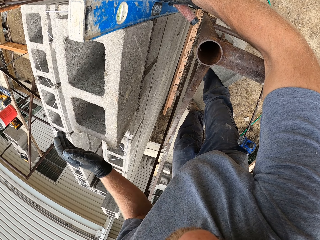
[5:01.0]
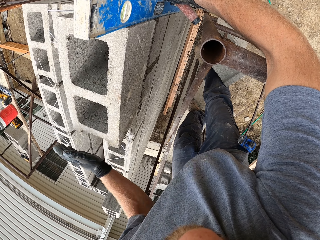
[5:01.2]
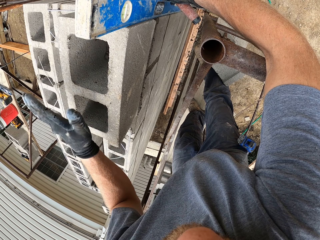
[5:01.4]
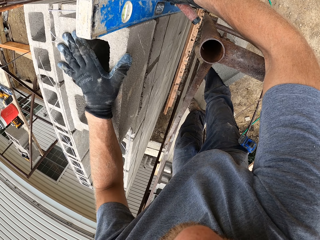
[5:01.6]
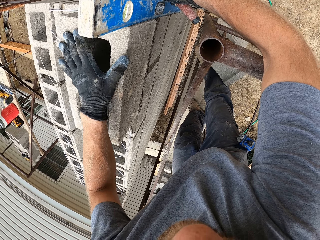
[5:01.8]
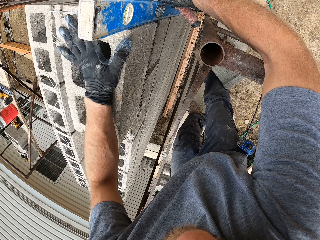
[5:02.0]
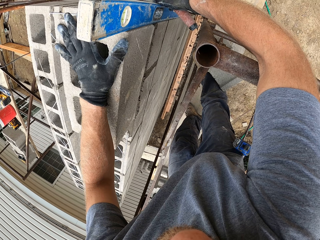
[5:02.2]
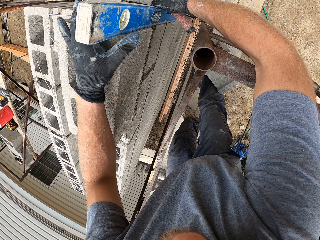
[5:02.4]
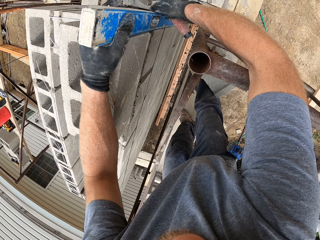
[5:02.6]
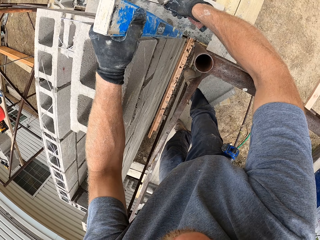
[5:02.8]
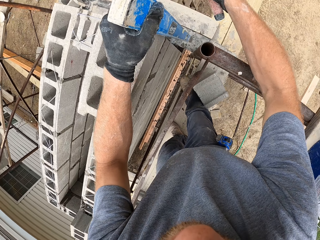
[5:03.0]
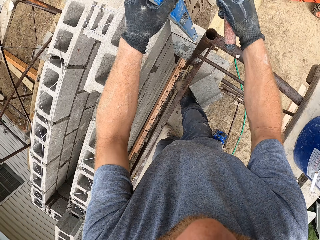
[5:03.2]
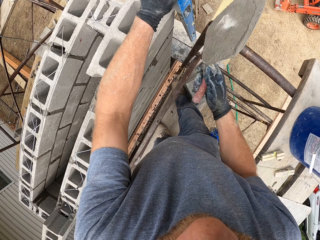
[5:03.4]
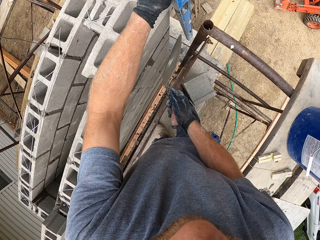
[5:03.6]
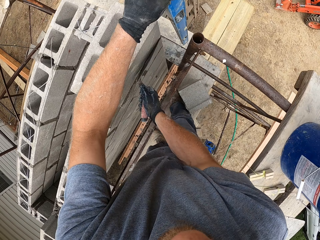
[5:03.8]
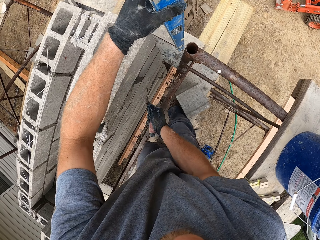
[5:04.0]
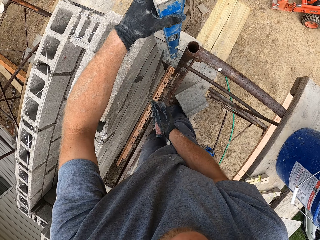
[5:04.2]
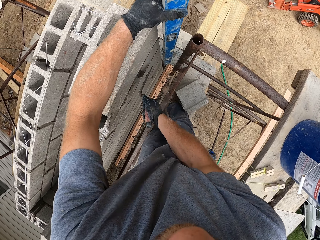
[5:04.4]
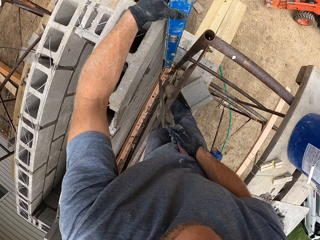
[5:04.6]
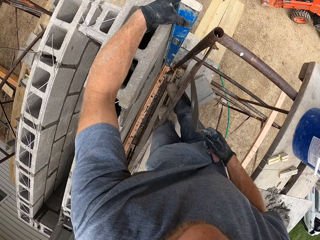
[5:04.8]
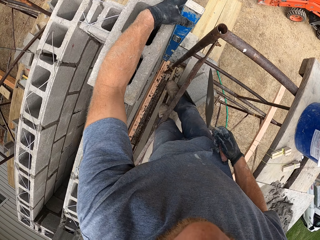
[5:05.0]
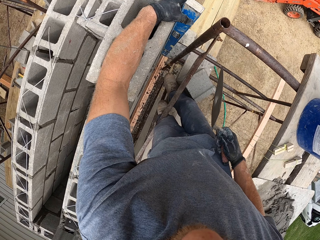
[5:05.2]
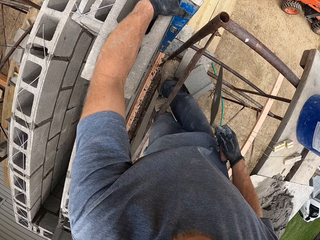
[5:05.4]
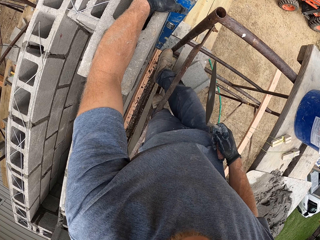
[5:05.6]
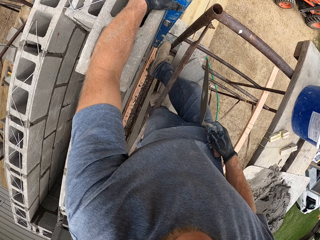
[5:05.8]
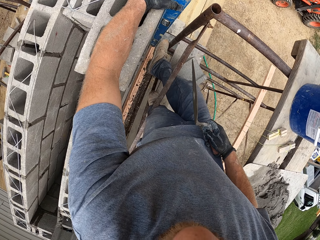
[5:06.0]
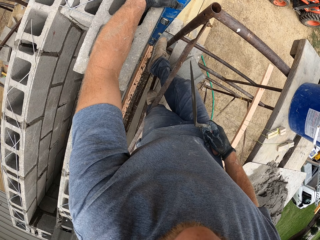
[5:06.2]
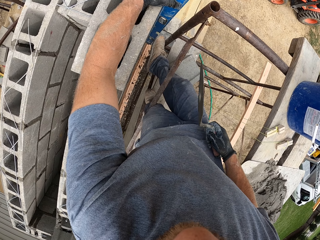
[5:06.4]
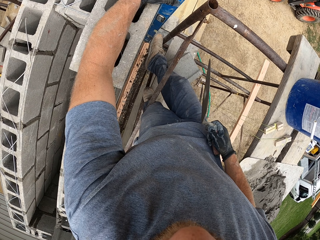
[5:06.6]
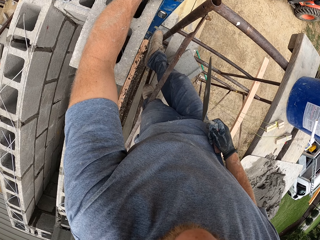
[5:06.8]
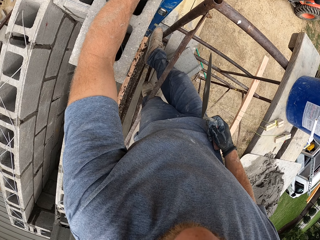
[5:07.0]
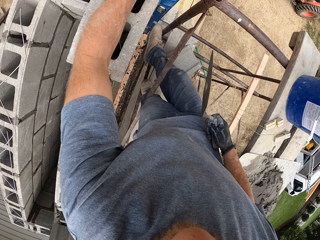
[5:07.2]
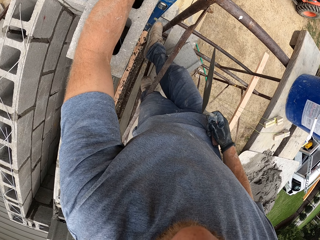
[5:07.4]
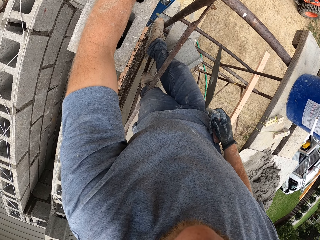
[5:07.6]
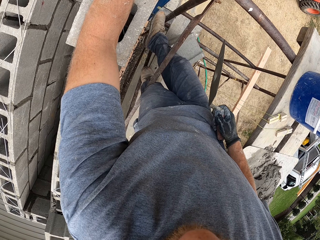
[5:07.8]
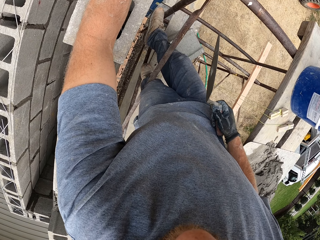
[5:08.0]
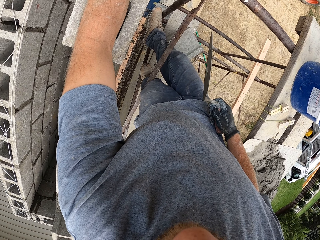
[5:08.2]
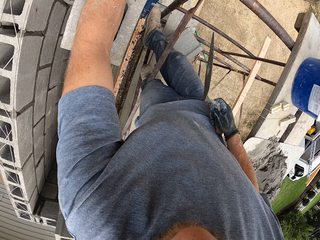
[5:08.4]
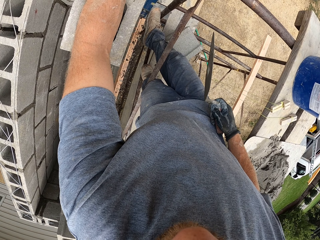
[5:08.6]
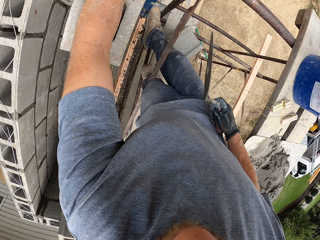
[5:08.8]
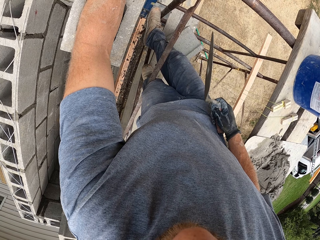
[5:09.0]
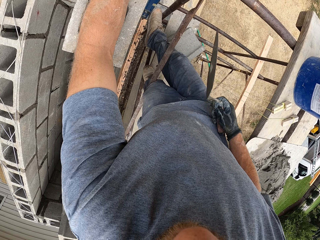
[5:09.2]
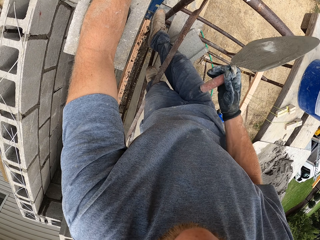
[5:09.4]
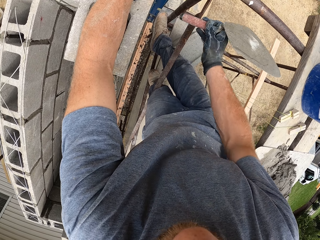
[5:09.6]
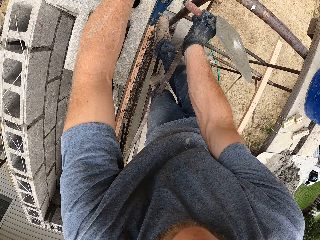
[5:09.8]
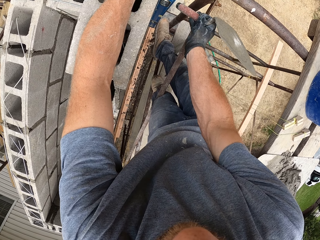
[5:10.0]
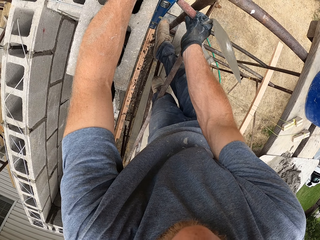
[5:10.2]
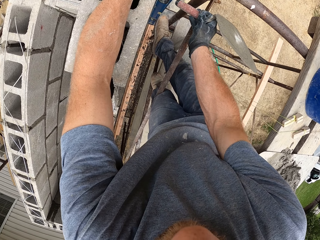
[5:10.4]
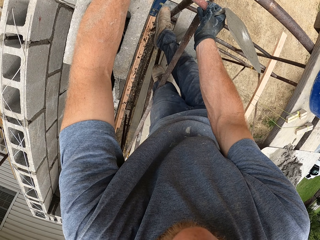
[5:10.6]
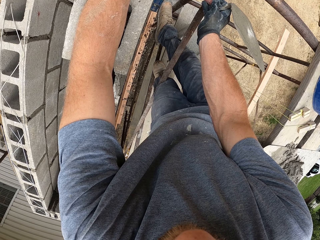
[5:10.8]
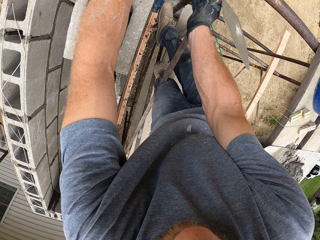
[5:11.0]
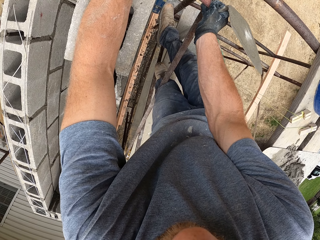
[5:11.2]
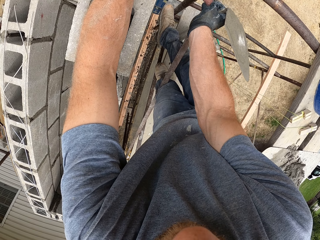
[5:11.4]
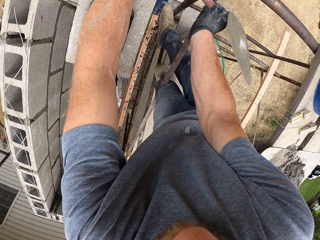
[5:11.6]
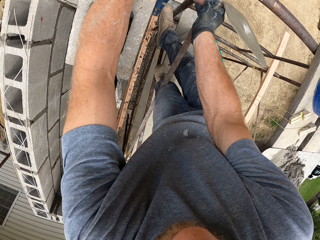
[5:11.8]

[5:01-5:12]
The camera wearer adjusts the top block. He hits a concrete brick with his left palm. He removes the line level from the block wall. He scrapes the surface of the block wall with the trowel. He places the line level vertically against the block wall. He holds the line level with his right leg. He hits the line level with the trowel handle.

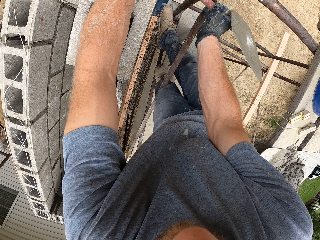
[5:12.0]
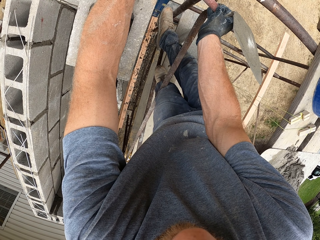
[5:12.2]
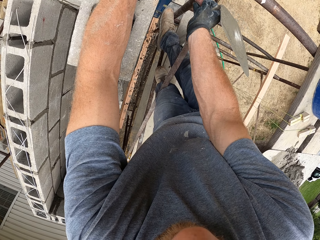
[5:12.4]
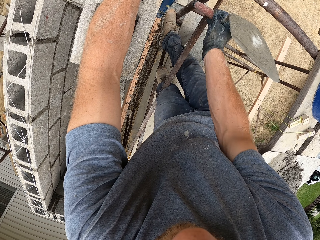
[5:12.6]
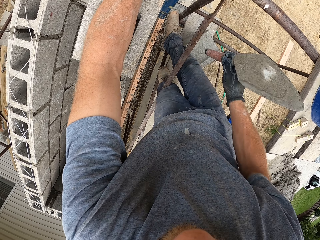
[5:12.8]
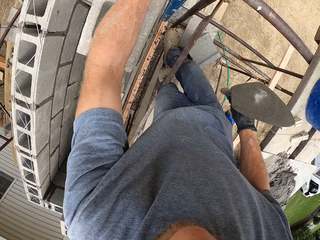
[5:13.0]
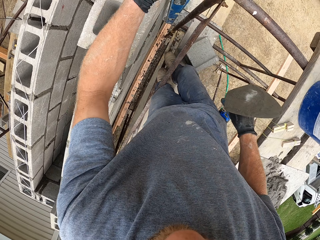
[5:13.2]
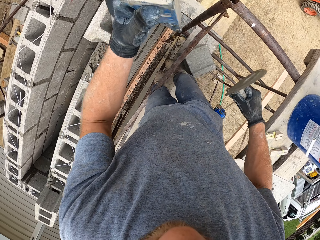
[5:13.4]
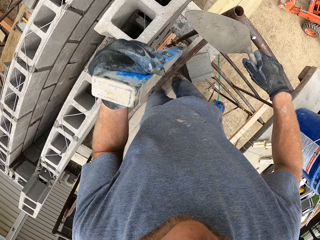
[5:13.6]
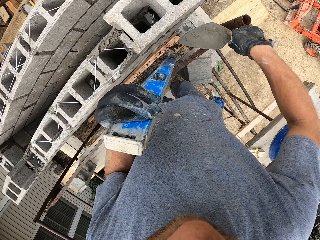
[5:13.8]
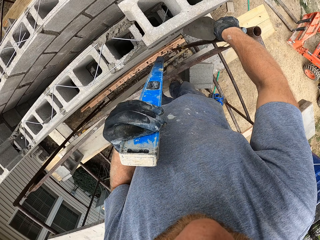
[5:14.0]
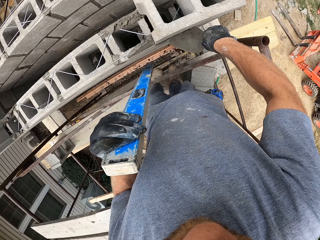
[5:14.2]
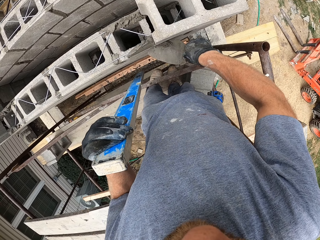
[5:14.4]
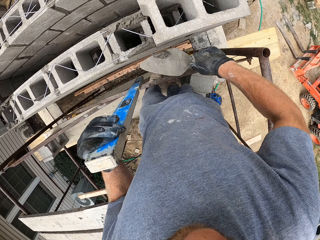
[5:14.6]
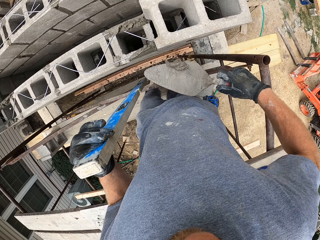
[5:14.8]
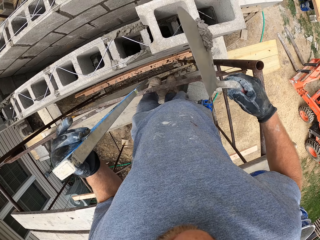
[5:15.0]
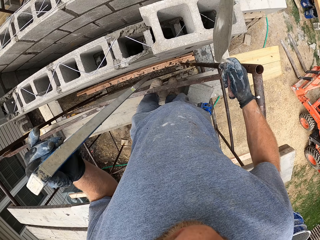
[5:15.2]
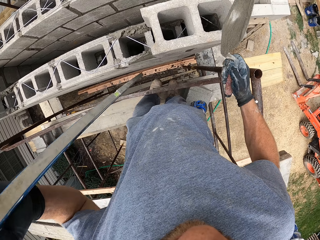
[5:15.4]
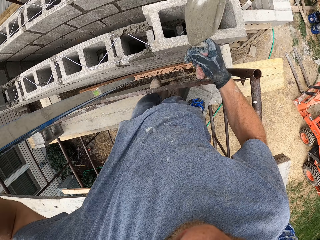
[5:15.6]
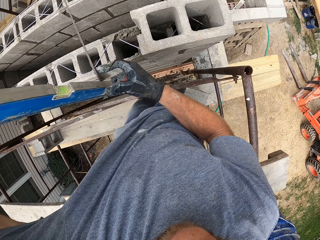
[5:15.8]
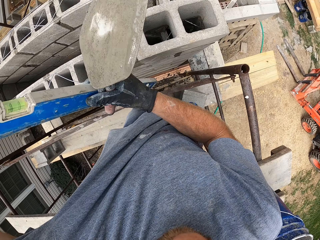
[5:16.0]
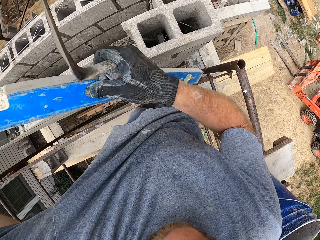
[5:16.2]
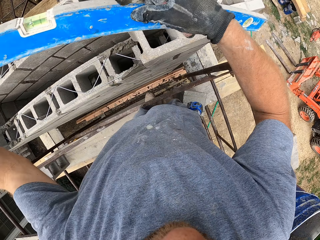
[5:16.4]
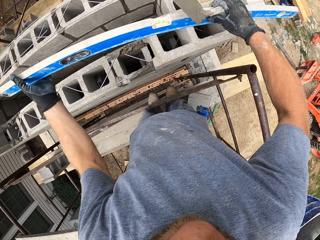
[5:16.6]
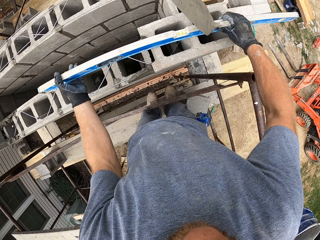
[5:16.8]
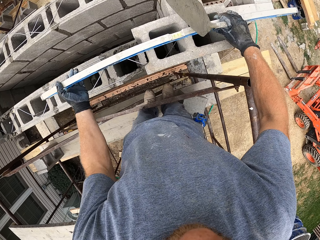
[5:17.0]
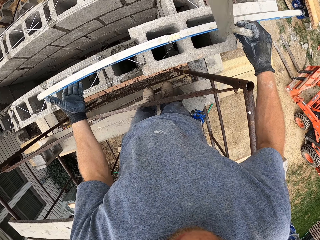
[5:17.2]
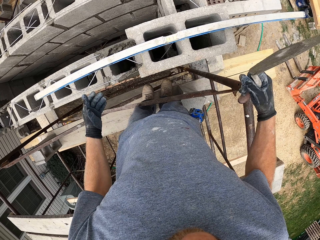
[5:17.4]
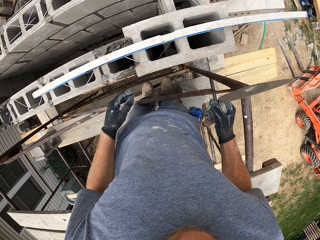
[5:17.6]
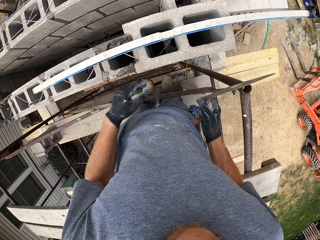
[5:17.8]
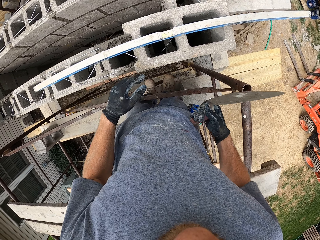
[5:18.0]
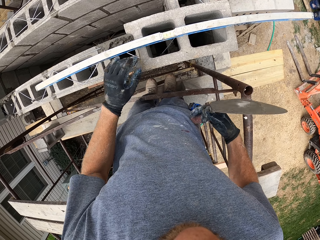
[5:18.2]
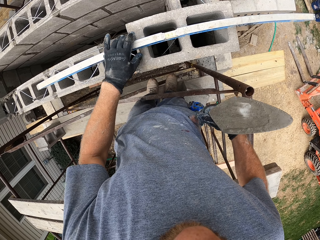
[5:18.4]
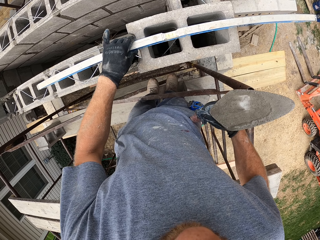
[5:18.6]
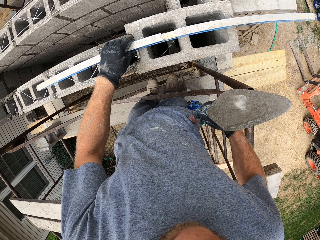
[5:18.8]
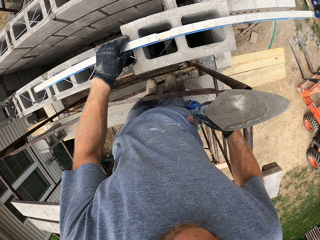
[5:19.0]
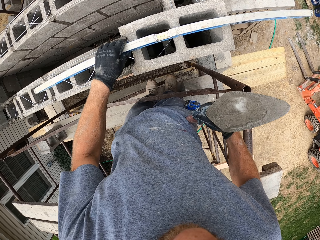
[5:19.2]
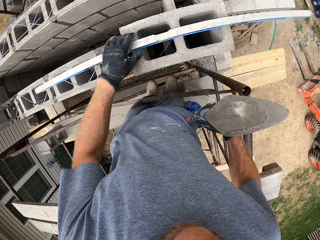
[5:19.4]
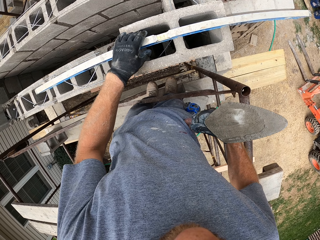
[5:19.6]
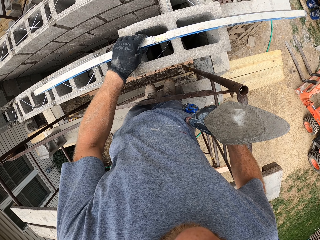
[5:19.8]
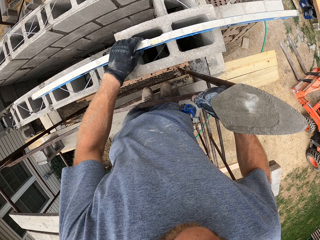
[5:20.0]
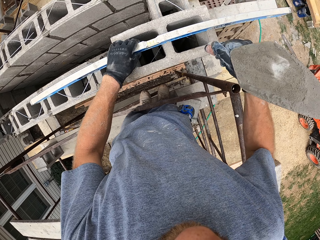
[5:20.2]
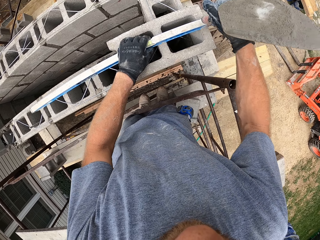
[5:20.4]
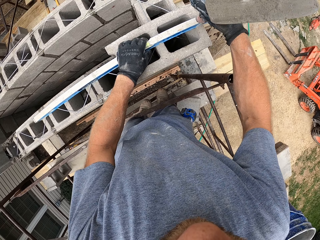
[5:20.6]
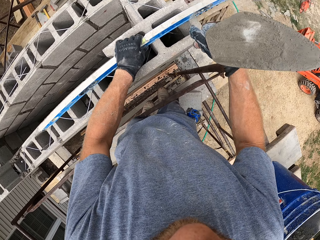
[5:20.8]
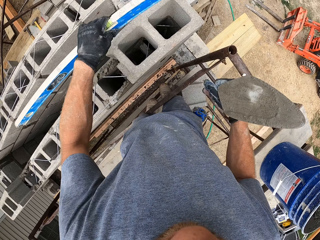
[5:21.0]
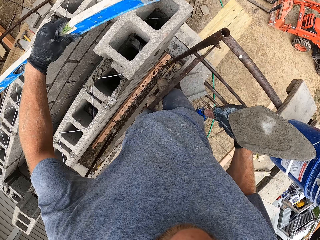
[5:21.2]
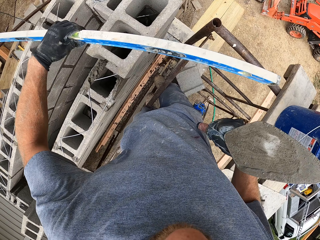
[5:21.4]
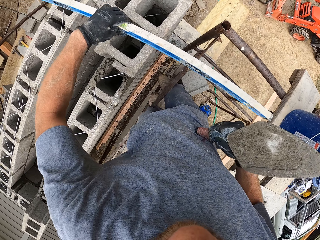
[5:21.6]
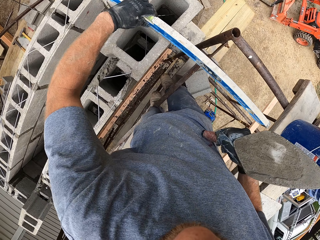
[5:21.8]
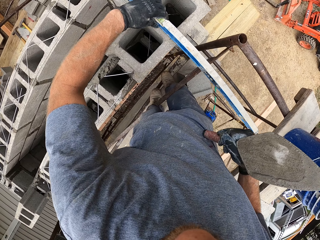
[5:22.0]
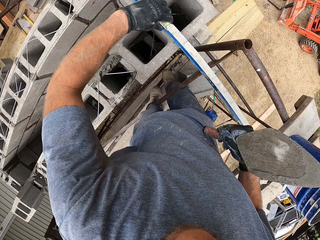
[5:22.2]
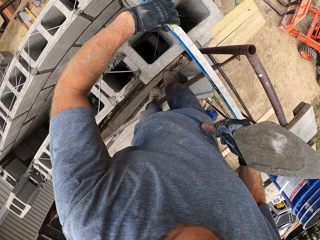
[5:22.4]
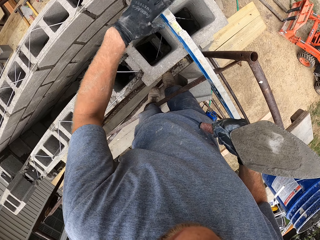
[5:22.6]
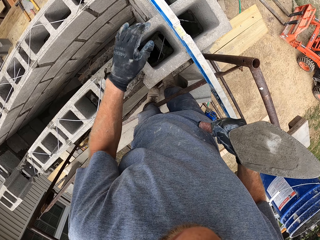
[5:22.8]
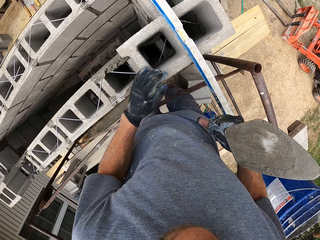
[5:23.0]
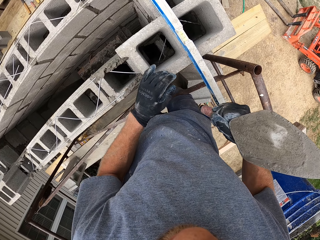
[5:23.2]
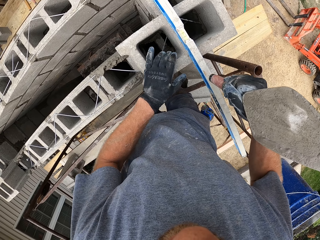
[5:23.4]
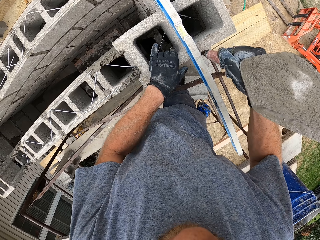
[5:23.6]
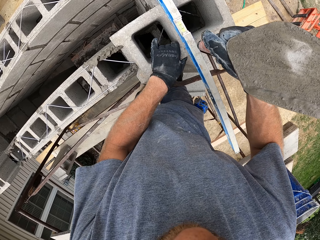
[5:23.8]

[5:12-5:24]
The camera wearer removes the line level from the block wall. He removes his right leg from the line level. He collects mortar with the trowel. He scrapes the mortar on the block wall with the trowel. He pours the mortar between the blocks. He places the line level horizontally on the block wall. He adjusts the line level. He holds the line level horizontally on the concrete bricks. He hits the line level with the trowel handle. He repositions the line level on the block wall. He picks up the line level. He hits the line level with the trowel.
